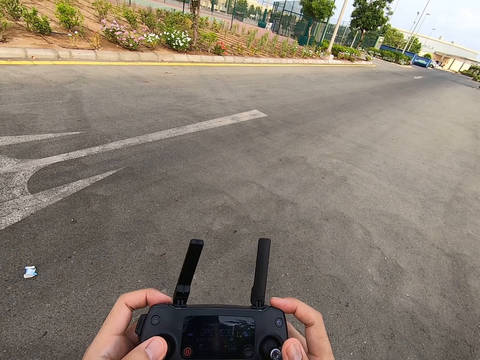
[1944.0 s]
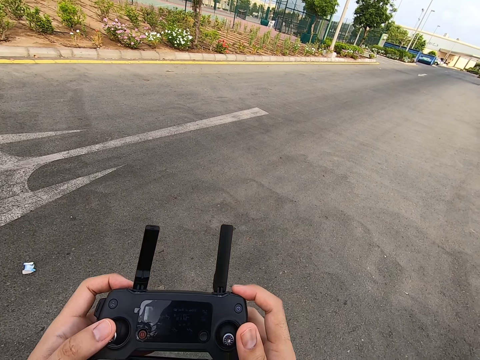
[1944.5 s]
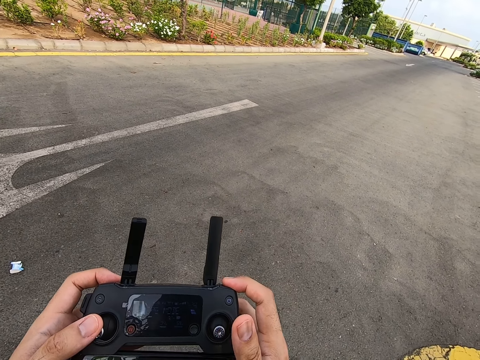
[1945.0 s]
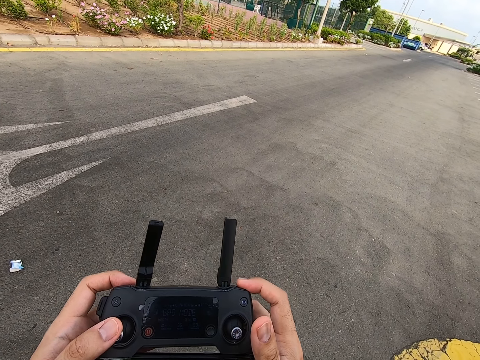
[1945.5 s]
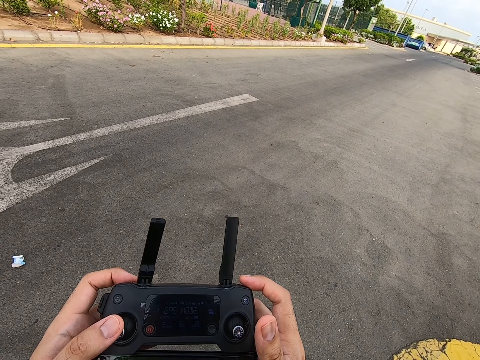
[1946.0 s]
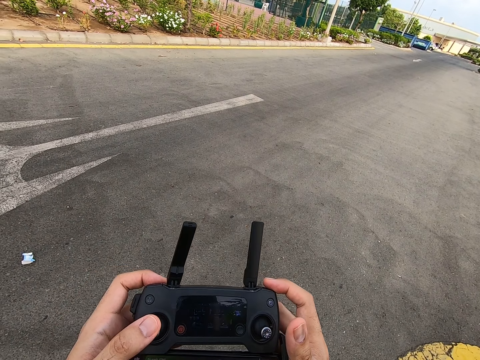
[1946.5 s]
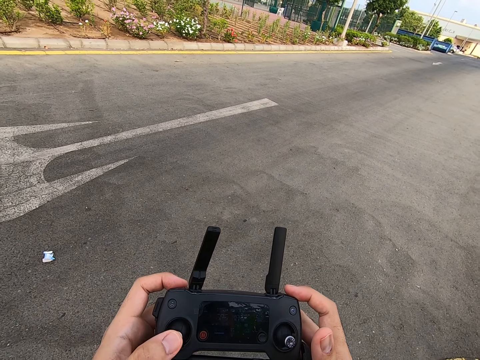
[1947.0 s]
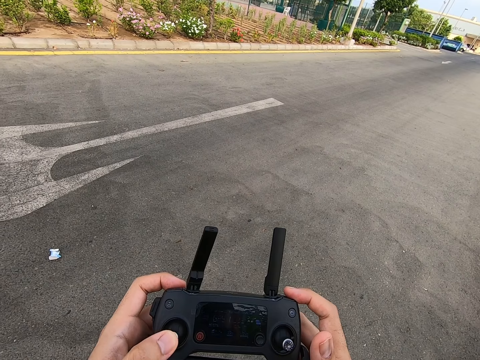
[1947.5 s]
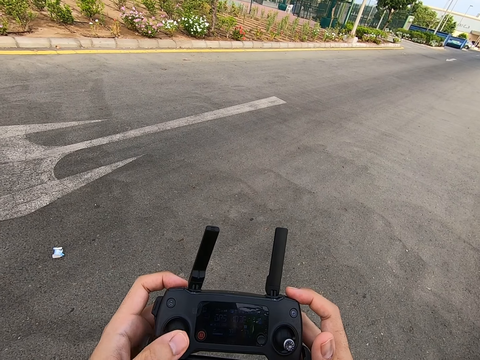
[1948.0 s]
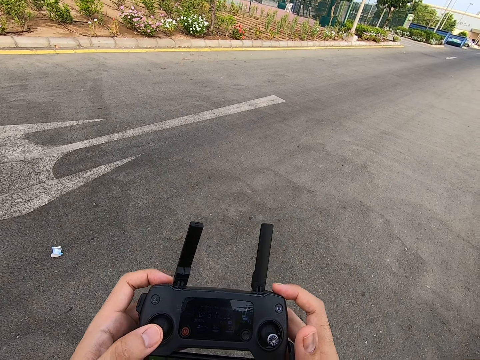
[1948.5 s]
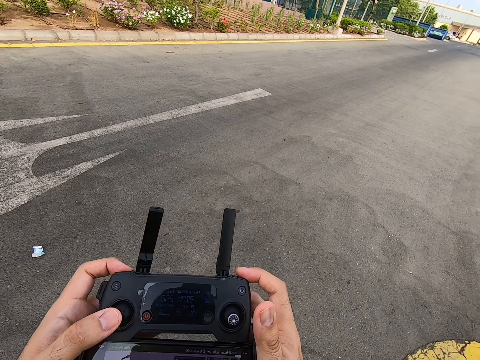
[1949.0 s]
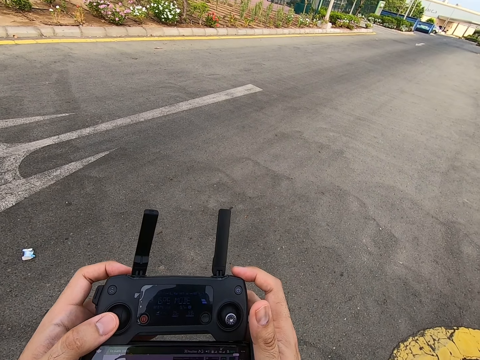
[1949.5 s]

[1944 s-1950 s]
The camera wearer presses the drone controller buttons.

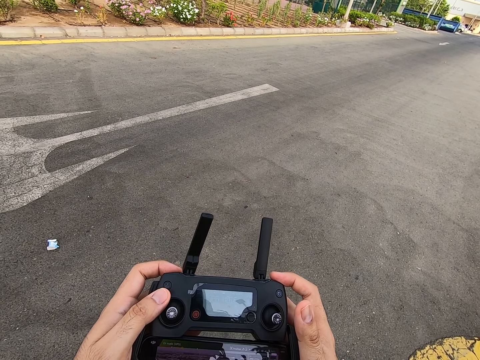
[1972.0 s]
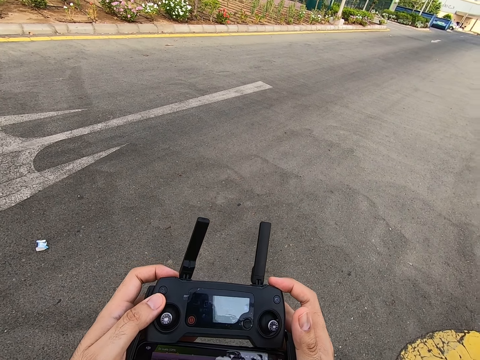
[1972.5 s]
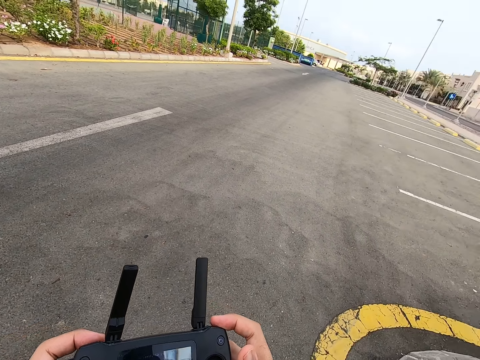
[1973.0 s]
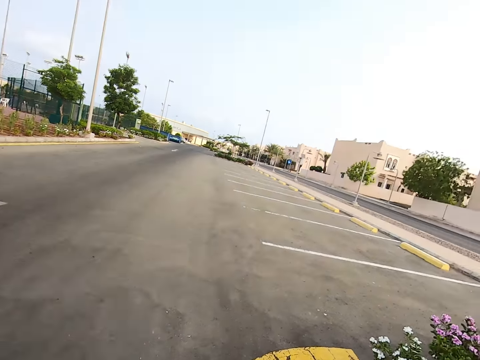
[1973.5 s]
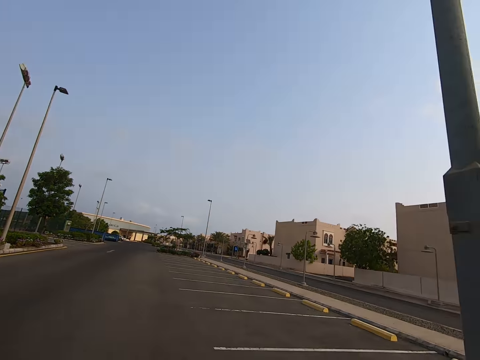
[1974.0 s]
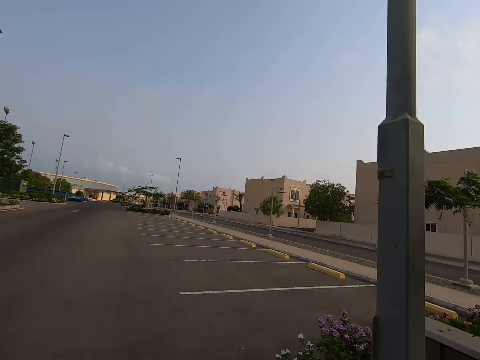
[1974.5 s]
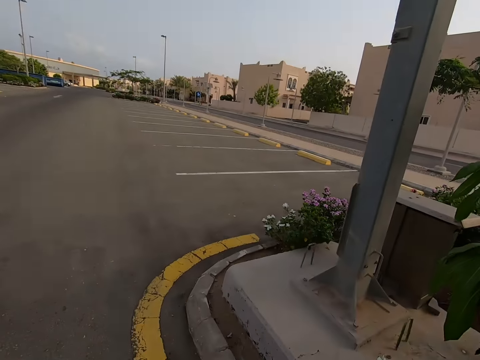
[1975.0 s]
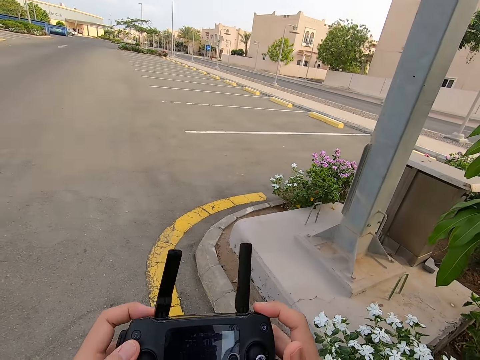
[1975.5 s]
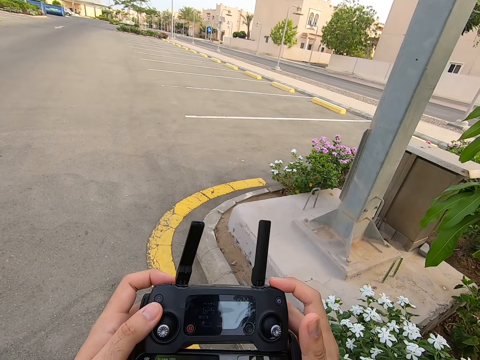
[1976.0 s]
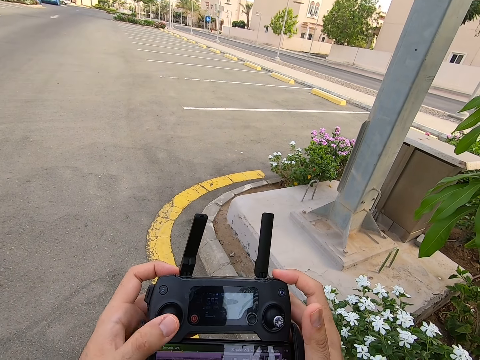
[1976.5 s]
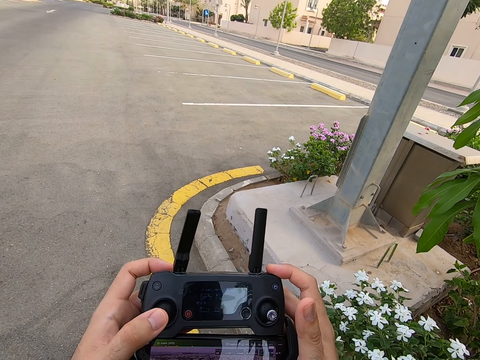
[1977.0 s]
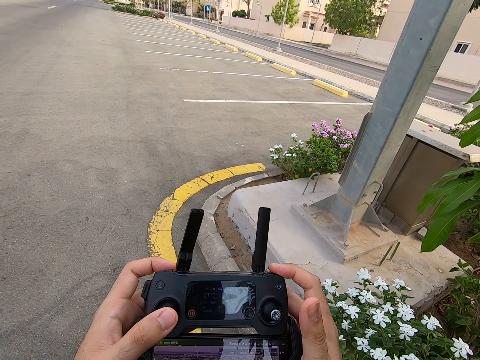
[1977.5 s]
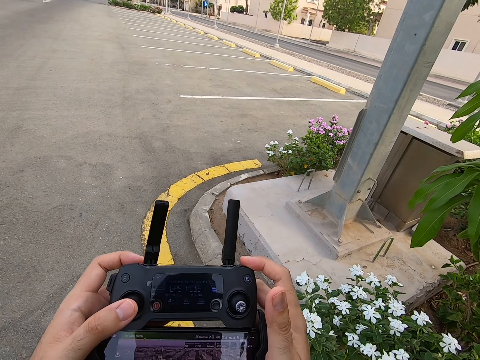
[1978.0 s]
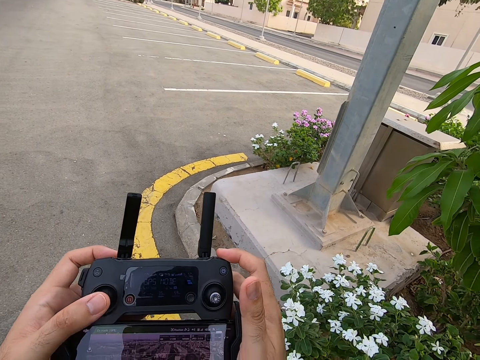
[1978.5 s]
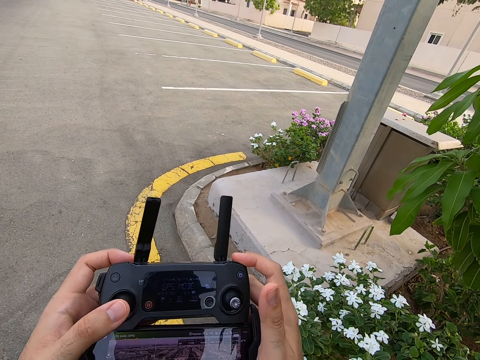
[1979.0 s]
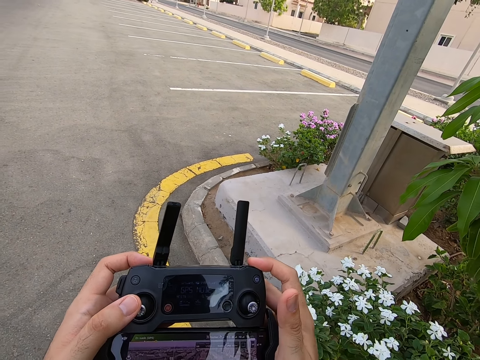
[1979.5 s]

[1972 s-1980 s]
The camera wearer looks around. They press the drone controller.

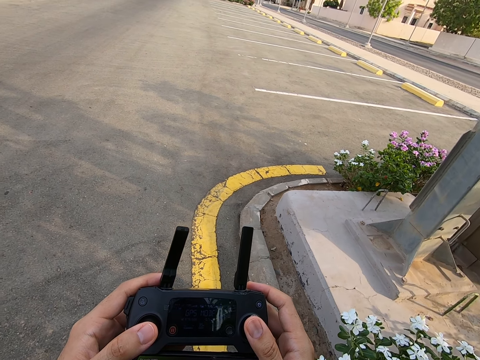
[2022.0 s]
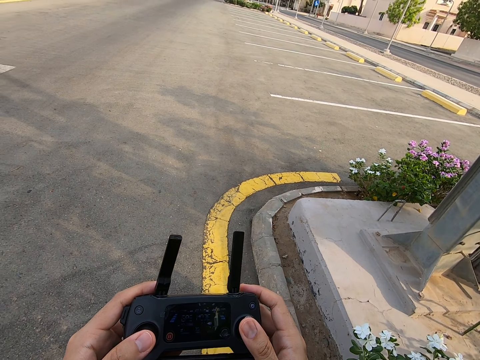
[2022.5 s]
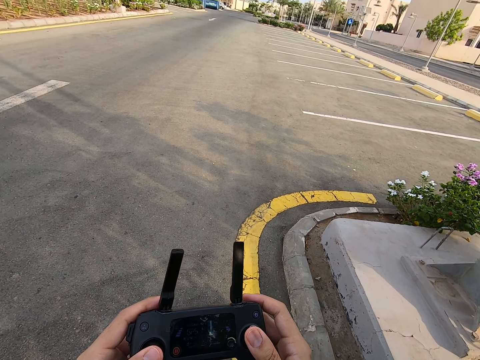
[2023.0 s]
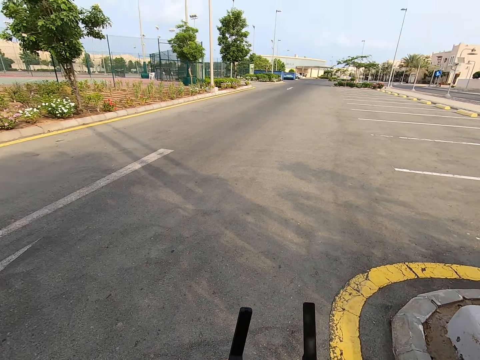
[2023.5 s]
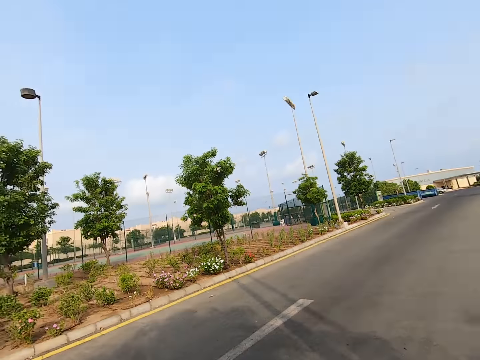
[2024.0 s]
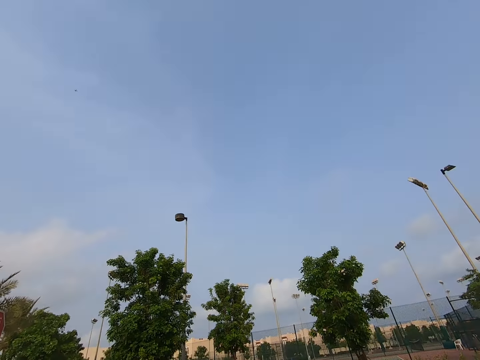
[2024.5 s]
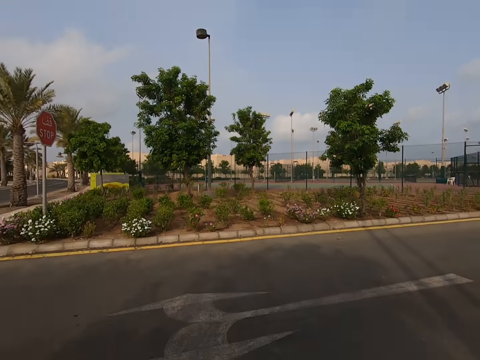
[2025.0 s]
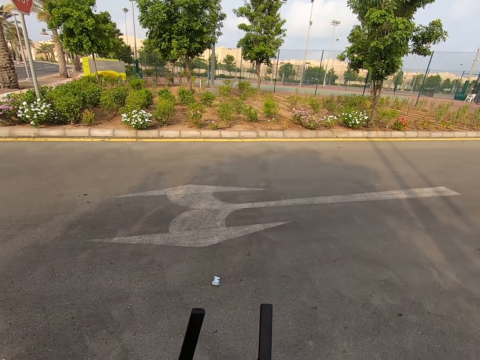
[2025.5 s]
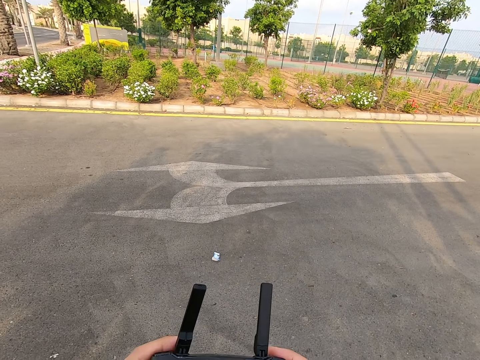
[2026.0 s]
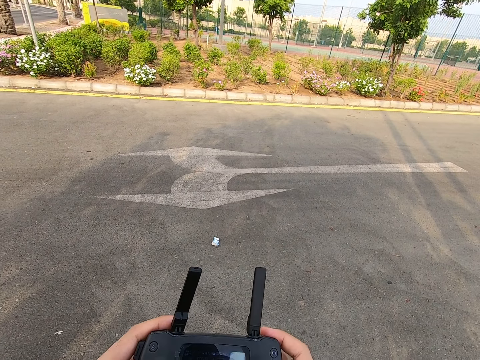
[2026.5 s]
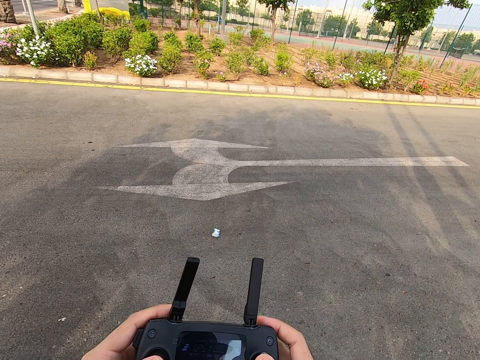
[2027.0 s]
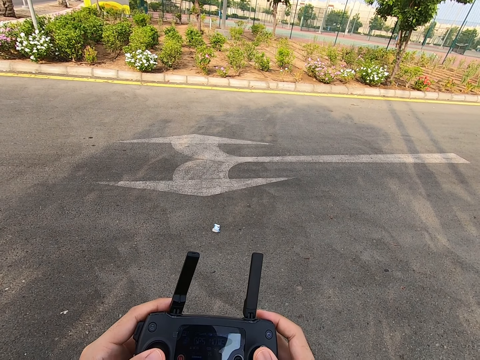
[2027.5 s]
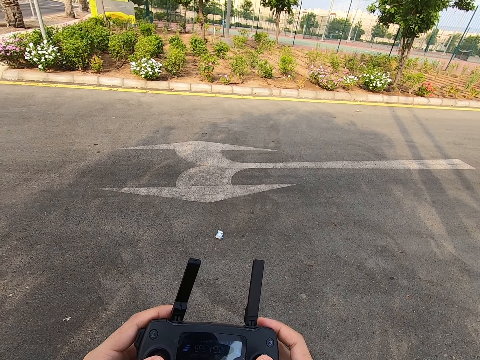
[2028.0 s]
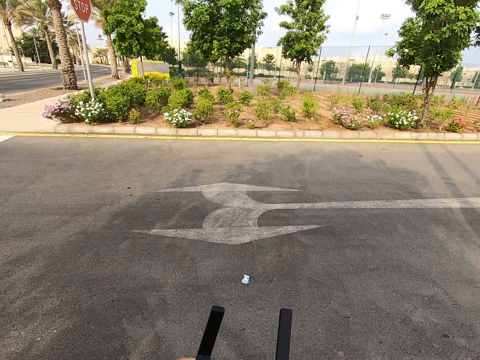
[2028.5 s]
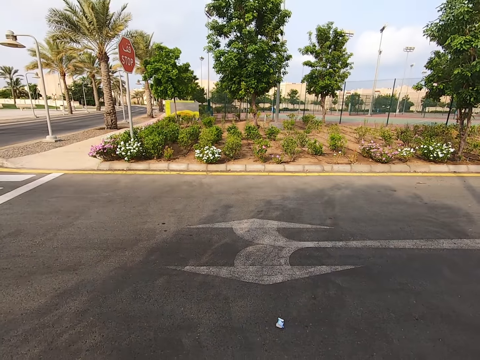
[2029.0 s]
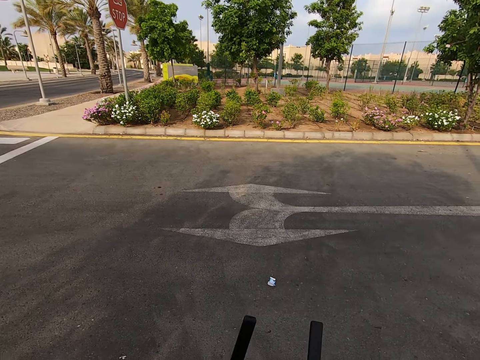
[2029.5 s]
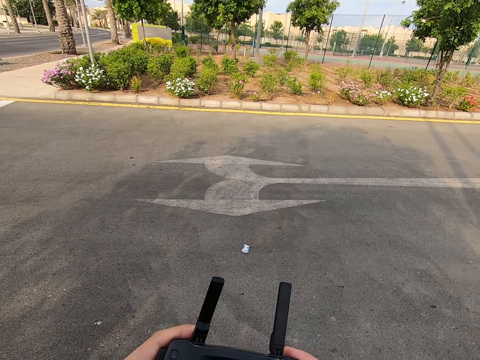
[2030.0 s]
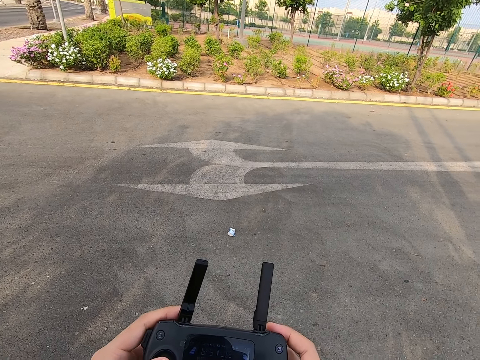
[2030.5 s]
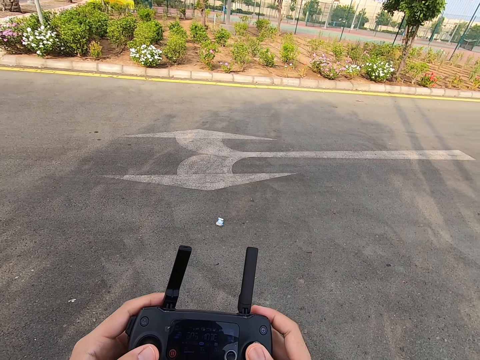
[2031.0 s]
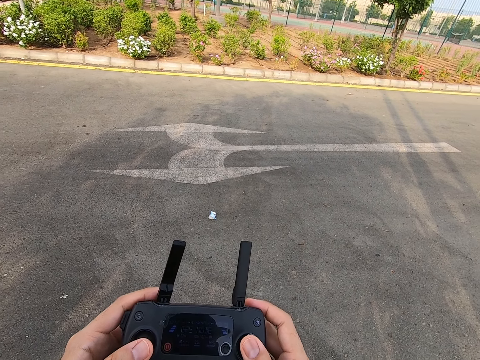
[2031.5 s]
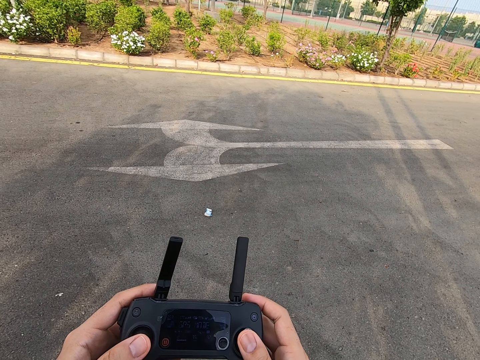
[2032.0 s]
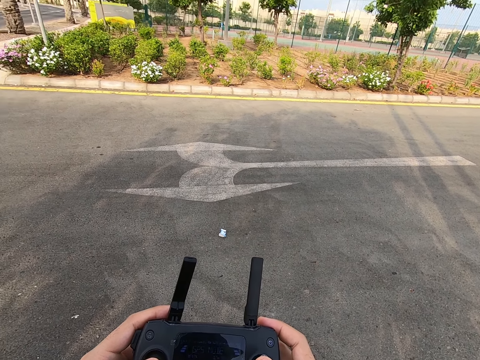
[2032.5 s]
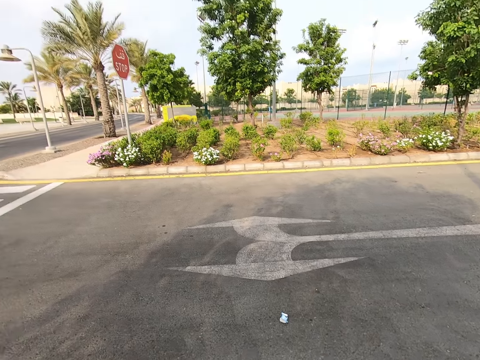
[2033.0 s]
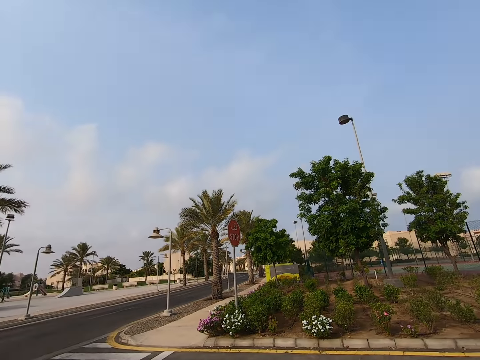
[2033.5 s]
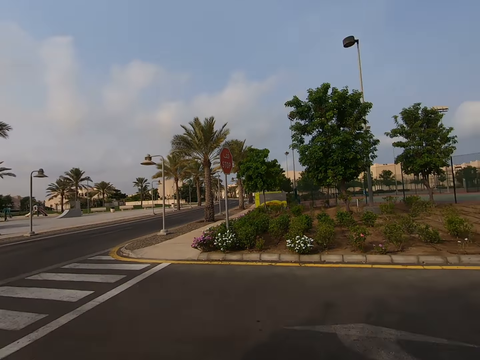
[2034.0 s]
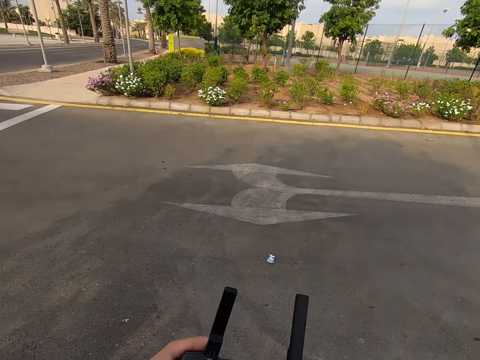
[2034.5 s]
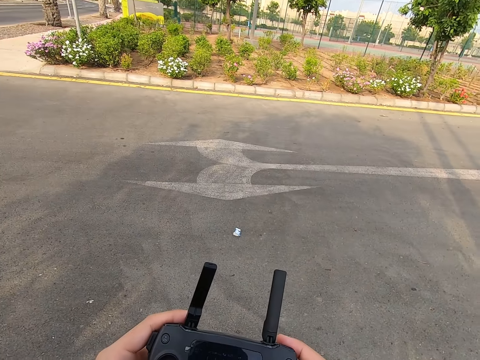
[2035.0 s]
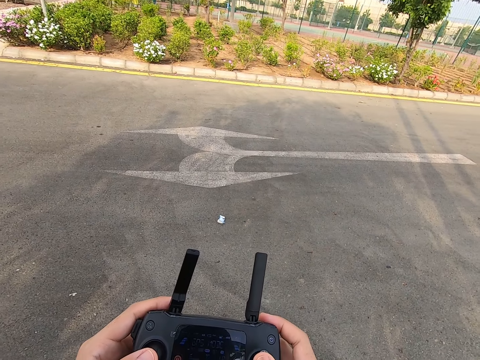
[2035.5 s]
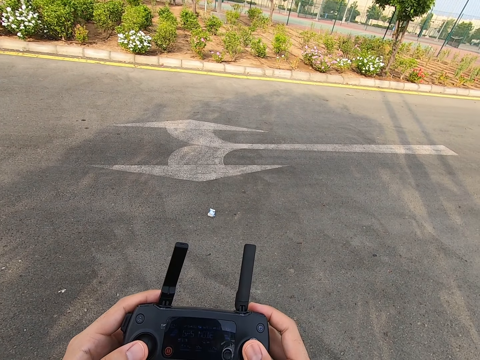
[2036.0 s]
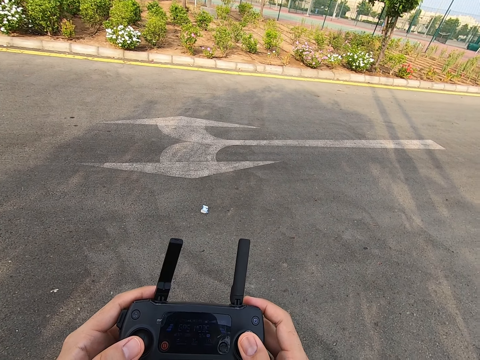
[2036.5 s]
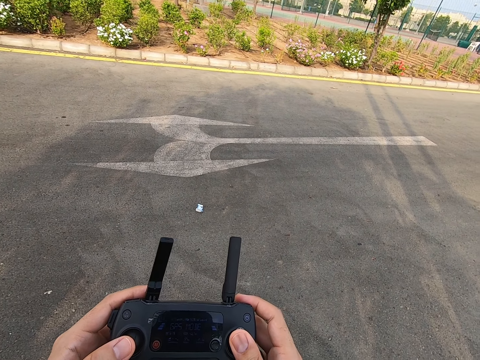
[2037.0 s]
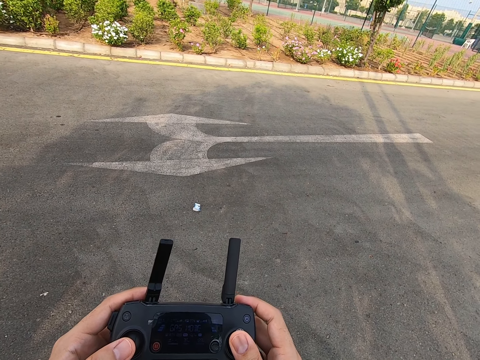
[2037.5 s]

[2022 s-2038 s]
The camera wearer looks around. They press the drone controller. They look around. They press the drone controller. They look around. They press the drone controller.
